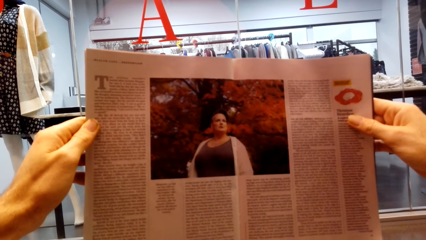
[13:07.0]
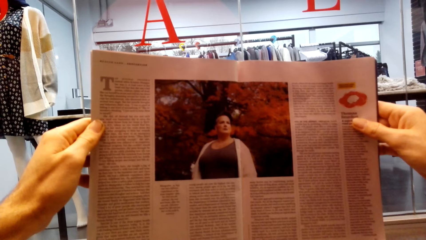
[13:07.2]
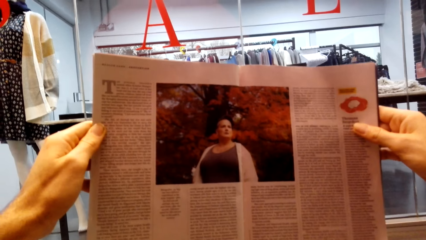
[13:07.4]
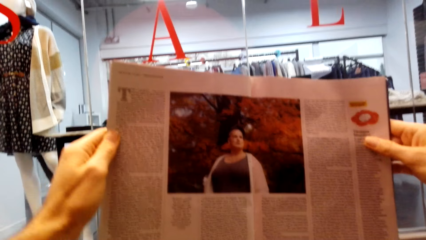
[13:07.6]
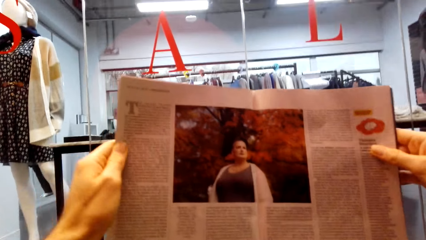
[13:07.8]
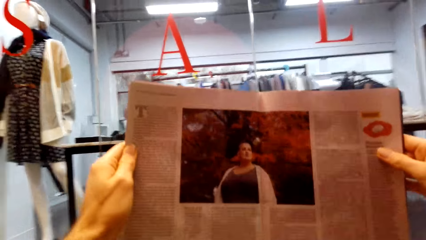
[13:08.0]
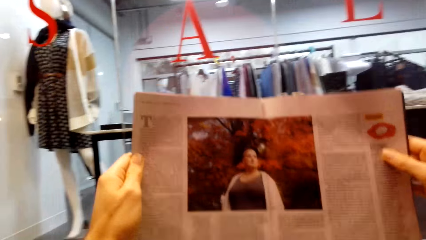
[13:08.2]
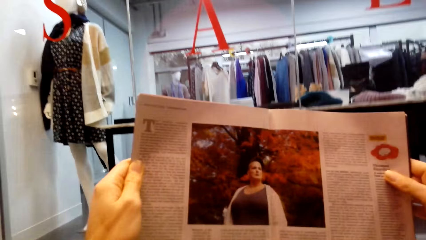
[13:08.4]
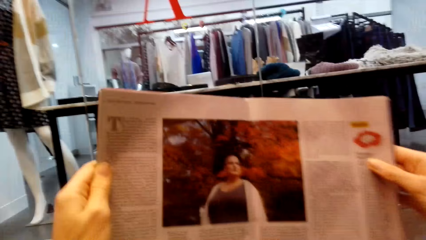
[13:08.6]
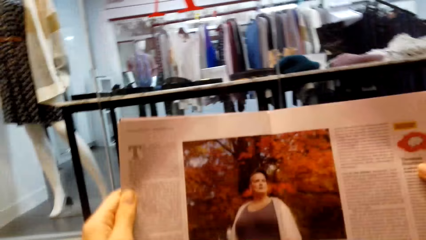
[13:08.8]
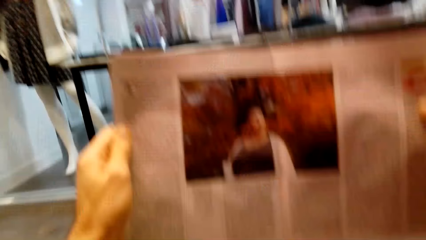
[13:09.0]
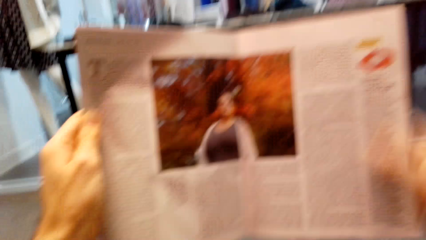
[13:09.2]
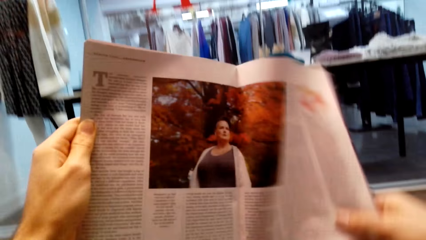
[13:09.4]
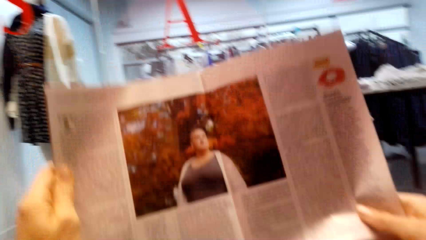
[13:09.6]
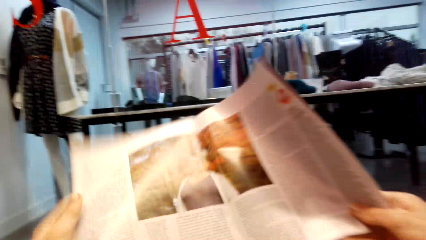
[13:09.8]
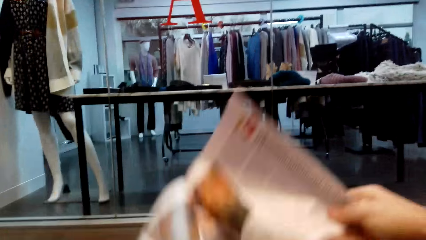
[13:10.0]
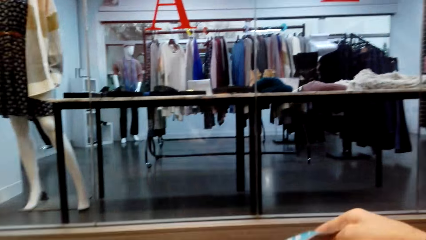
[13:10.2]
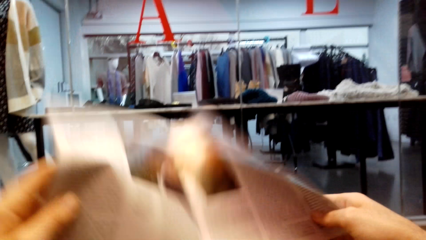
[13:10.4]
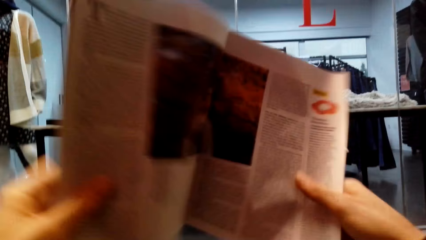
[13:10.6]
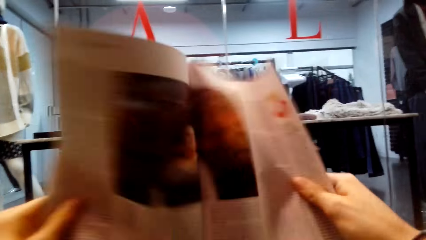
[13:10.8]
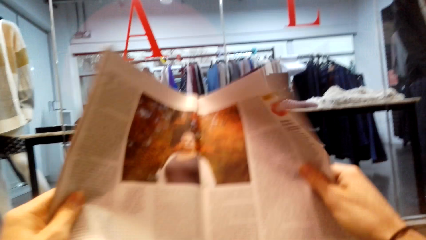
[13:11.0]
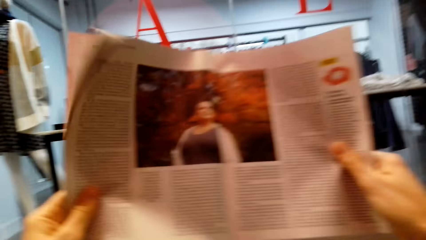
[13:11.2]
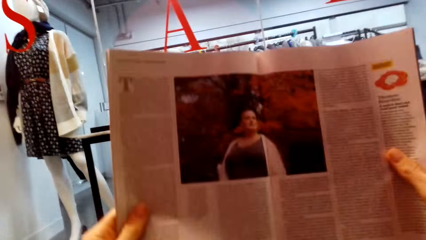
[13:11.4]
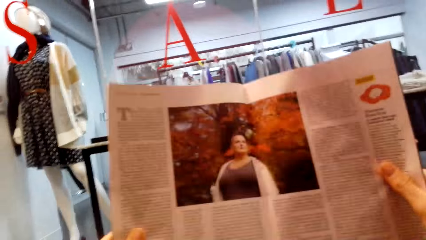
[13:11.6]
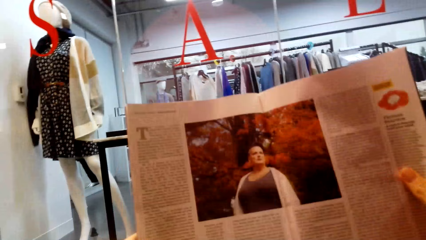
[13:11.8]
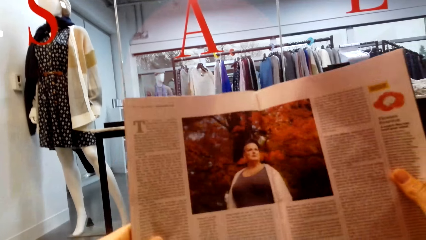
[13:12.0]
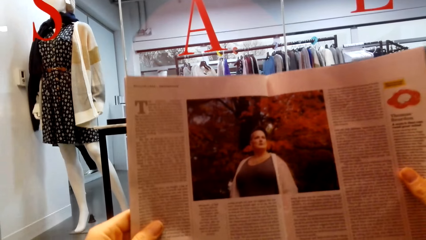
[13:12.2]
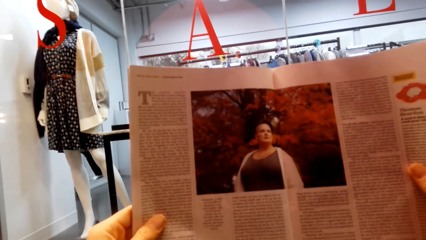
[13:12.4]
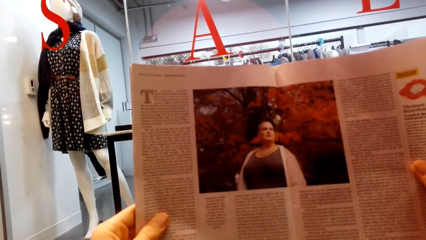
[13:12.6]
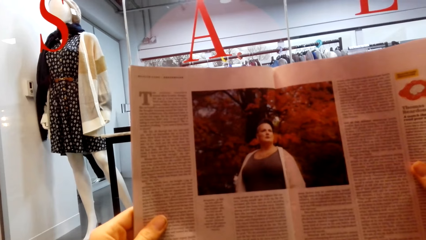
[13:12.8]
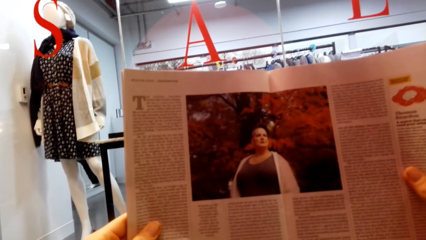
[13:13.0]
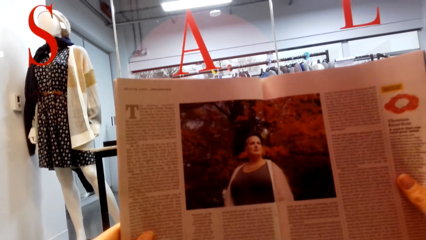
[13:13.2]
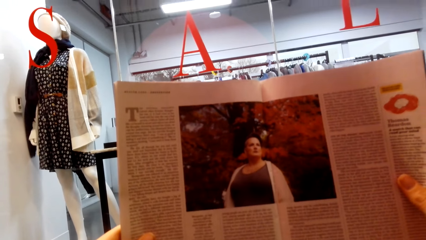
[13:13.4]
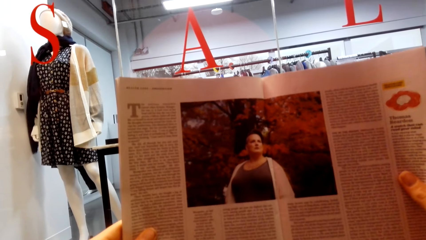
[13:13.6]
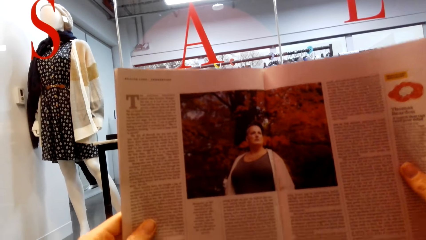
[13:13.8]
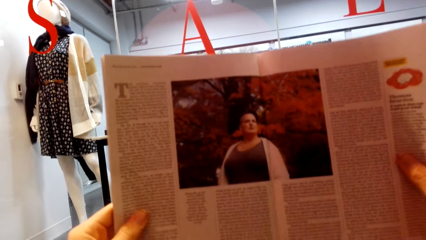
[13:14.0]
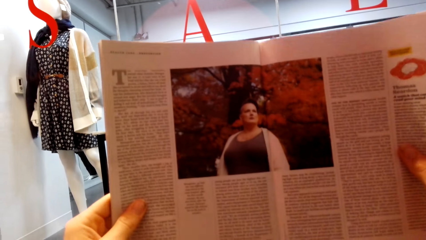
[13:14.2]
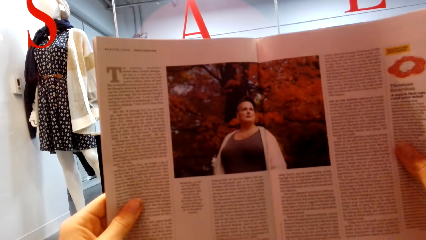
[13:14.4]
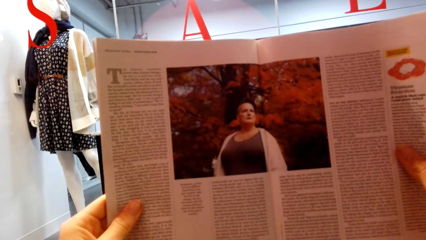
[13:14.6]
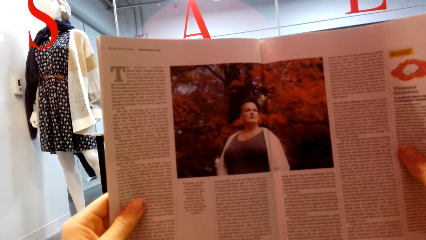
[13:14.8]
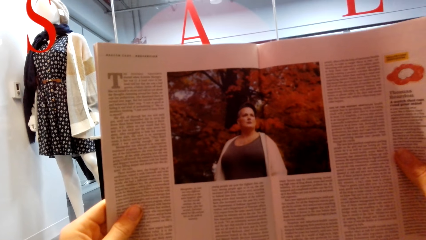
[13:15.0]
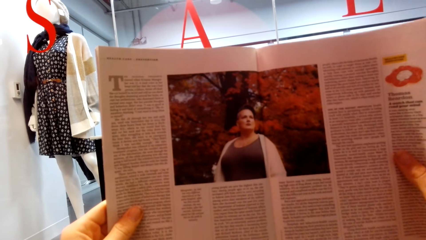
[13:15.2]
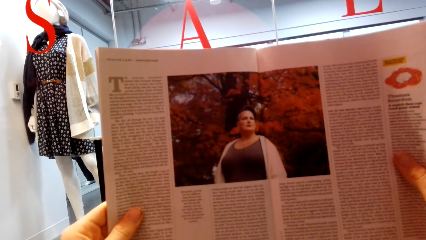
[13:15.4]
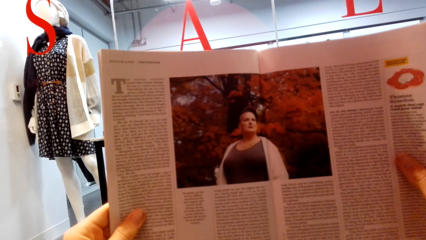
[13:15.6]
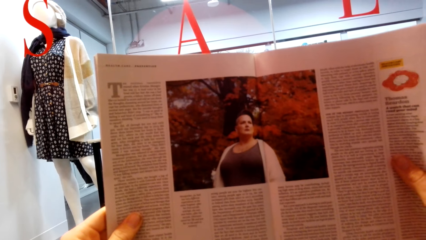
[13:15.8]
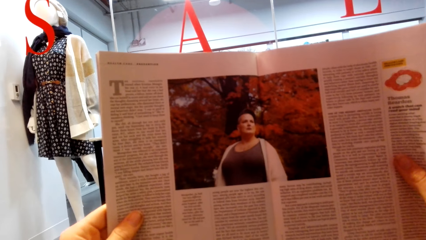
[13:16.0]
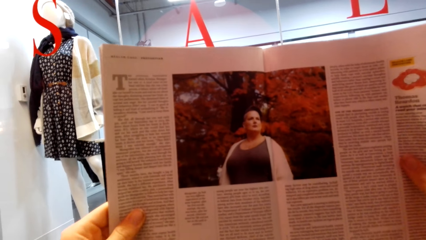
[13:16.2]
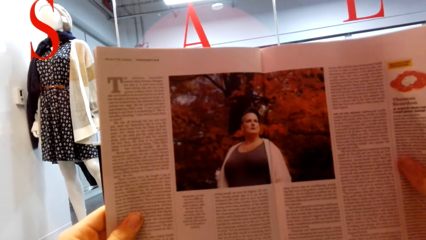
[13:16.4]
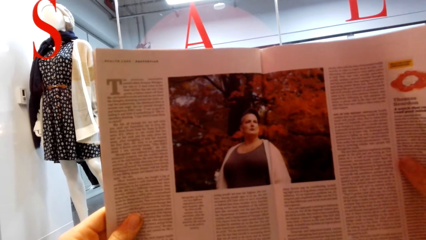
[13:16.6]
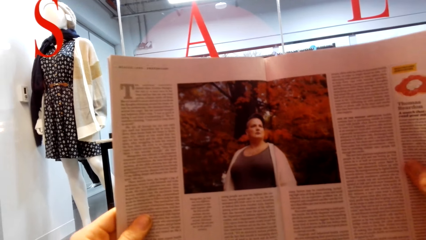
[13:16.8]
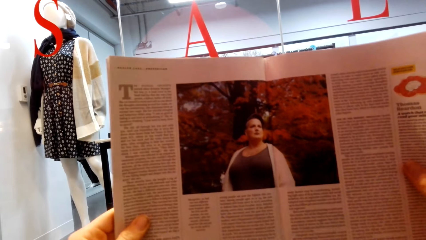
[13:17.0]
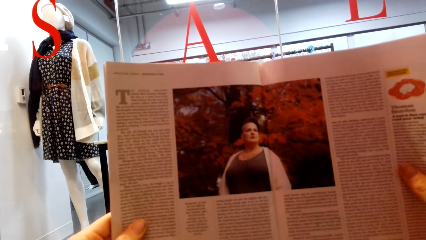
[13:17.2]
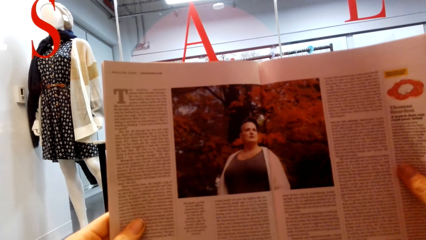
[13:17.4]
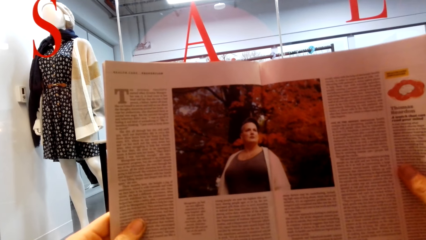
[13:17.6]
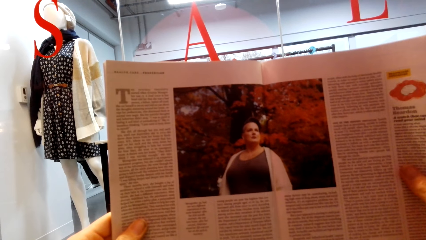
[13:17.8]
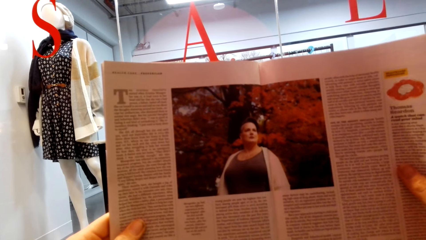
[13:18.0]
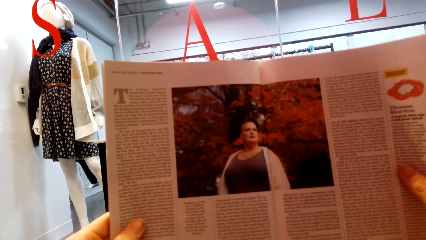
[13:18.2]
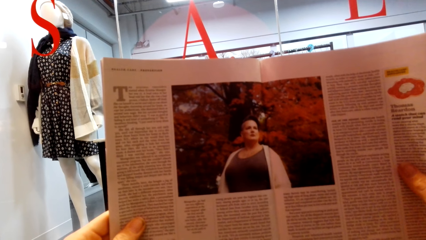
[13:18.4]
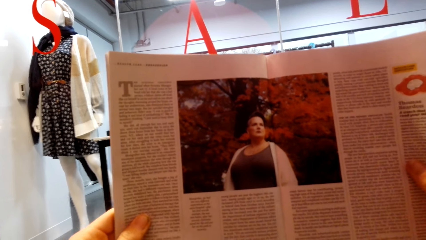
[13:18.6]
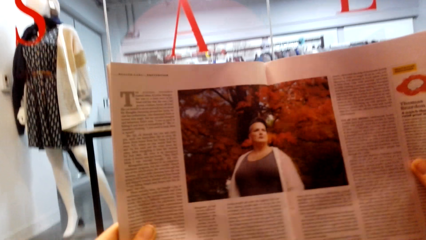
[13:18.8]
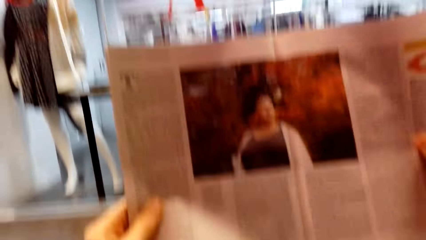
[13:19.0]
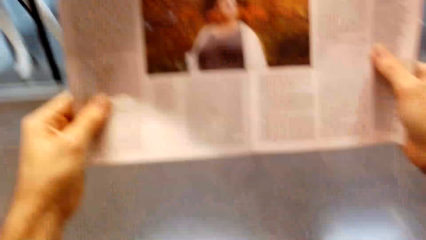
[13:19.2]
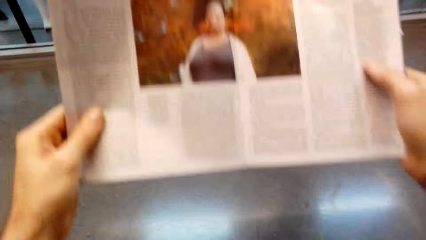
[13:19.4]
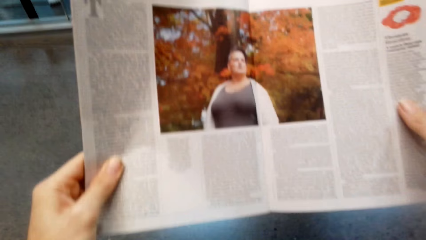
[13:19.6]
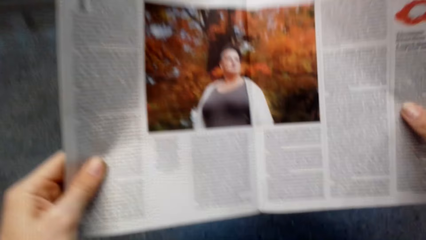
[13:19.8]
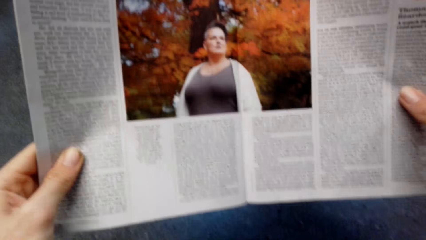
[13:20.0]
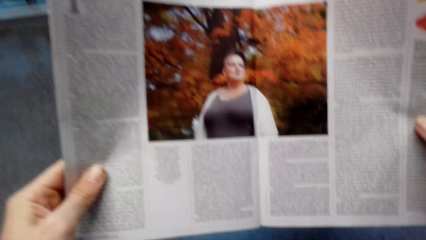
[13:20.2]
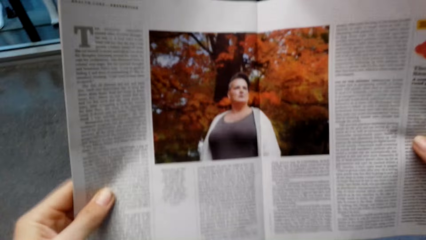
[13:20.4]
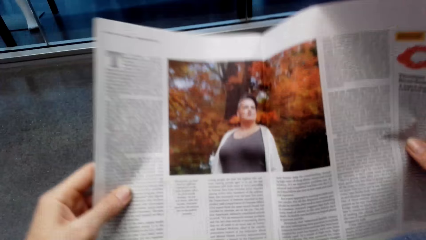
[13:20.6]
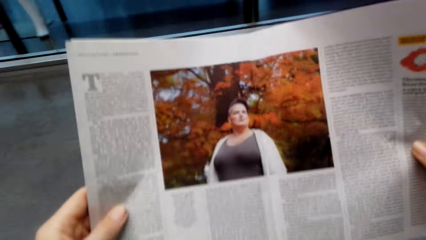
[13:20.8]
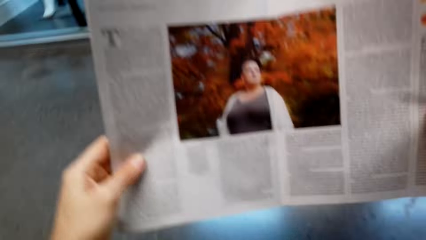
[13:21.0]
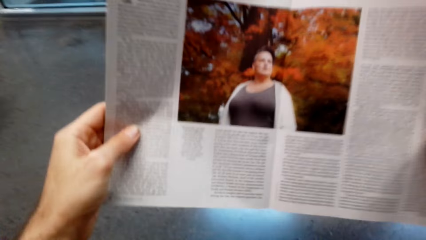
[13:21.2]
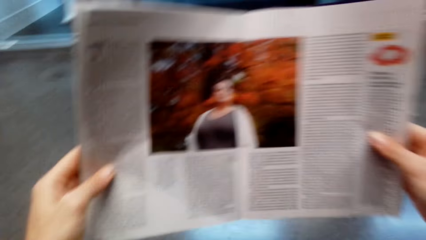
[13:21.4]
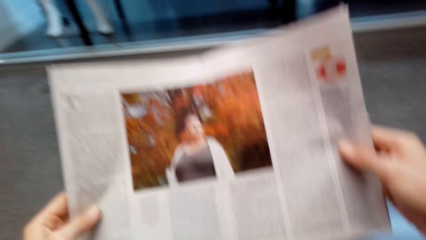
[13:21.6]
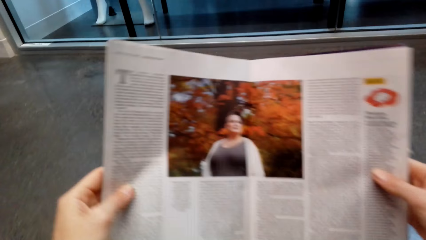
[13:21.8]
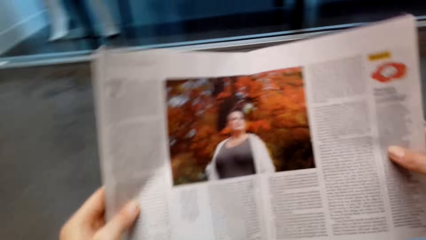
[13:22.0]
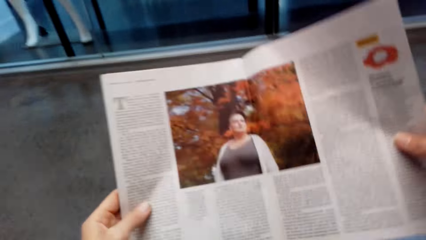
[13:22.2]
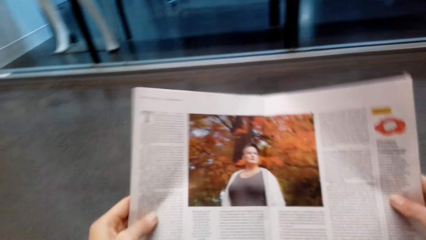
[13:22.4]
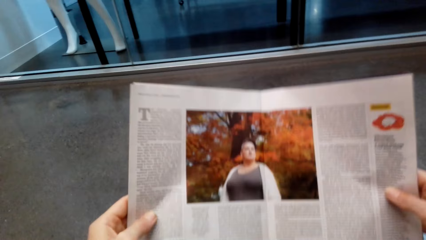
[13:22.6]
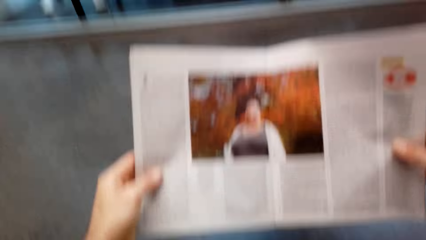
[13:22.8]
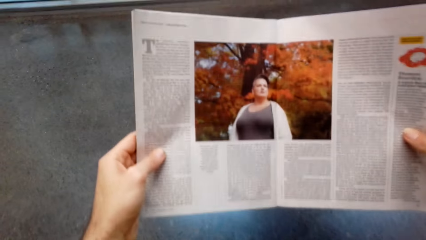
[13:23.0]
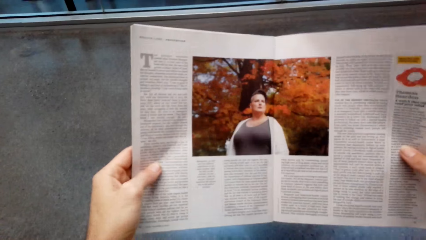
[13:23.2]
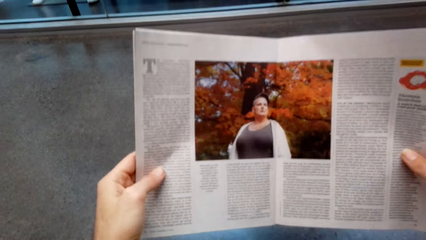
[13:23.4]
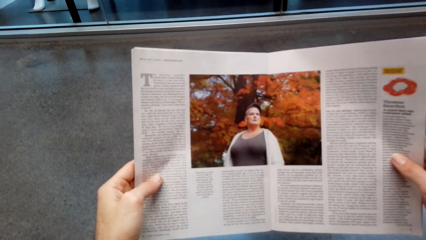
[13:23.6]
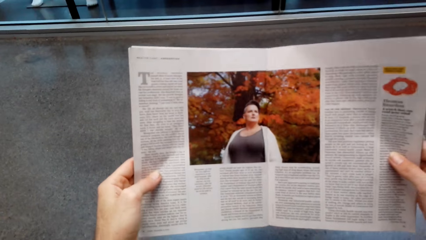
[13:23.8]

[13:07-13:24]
The camera wearer adjusts the magazine. They read the magazine.
